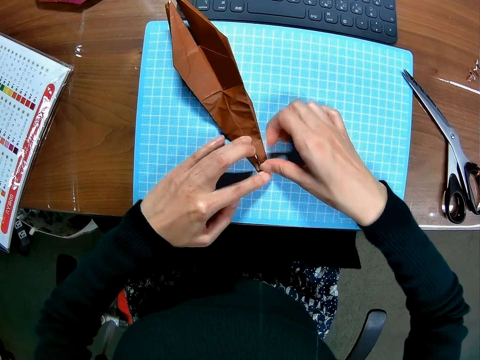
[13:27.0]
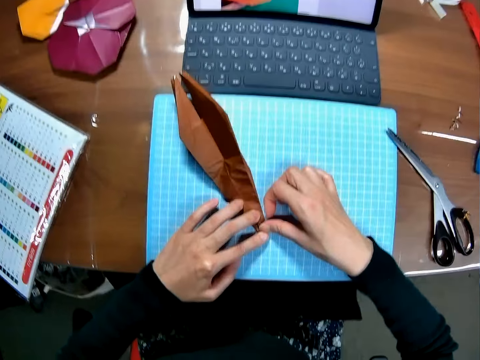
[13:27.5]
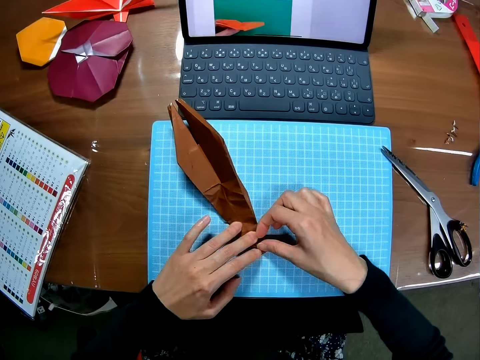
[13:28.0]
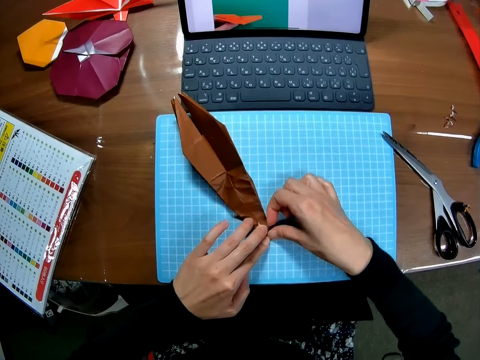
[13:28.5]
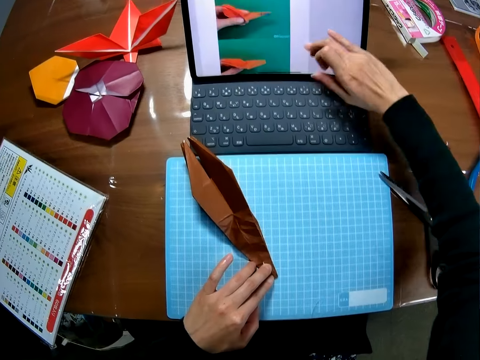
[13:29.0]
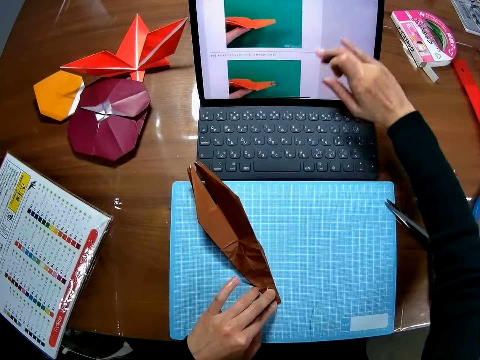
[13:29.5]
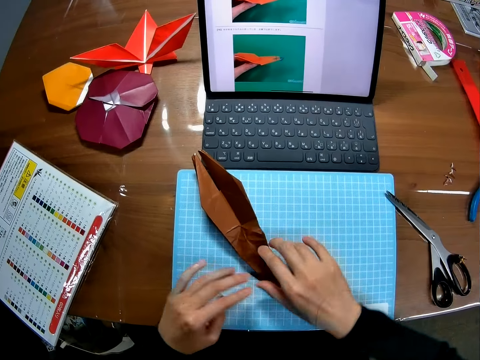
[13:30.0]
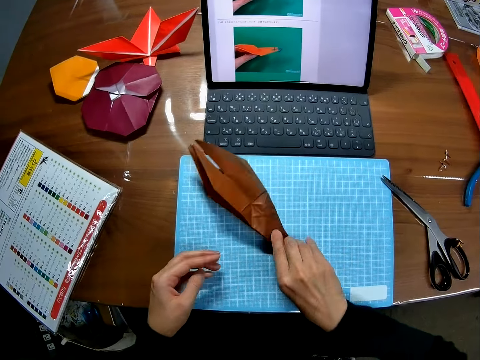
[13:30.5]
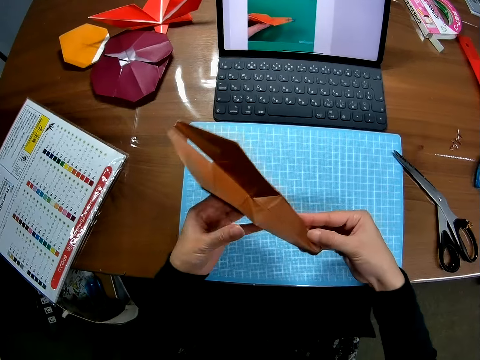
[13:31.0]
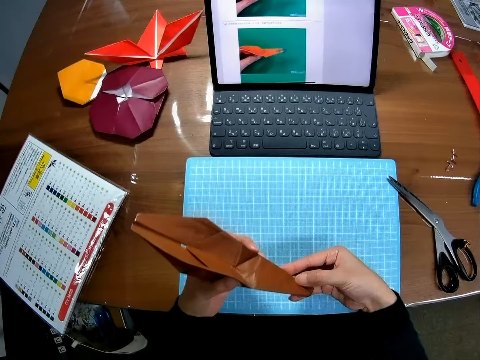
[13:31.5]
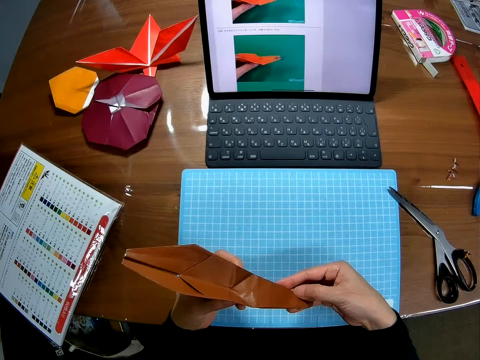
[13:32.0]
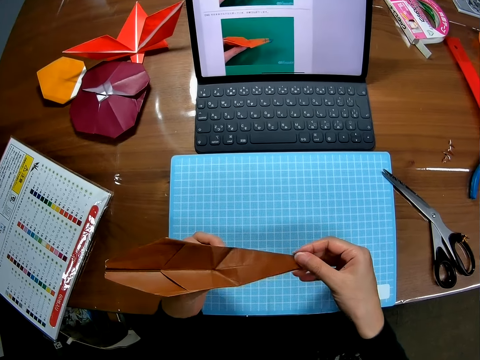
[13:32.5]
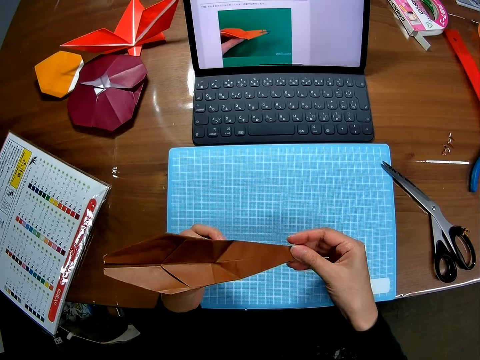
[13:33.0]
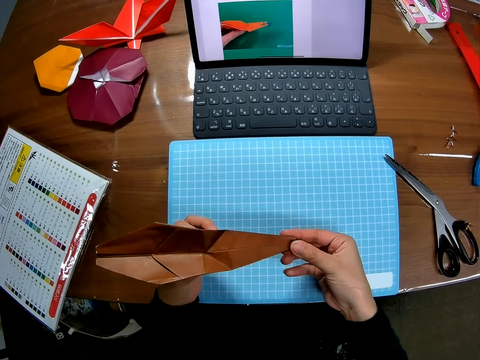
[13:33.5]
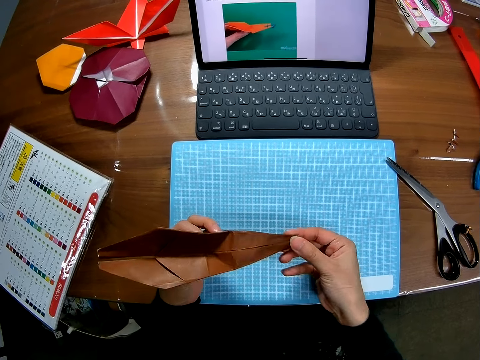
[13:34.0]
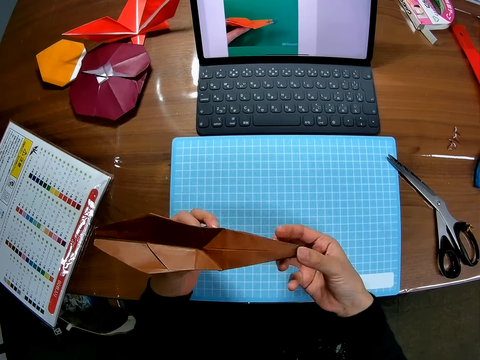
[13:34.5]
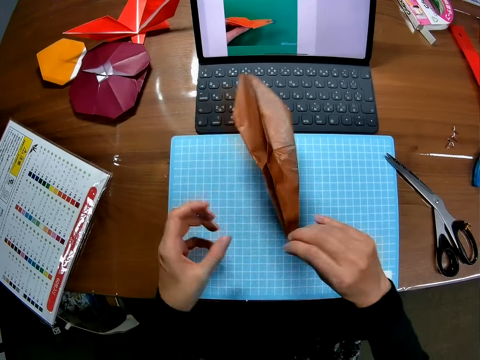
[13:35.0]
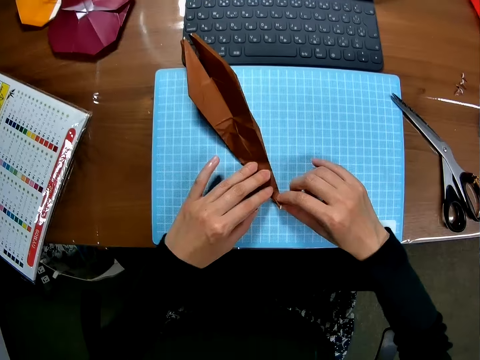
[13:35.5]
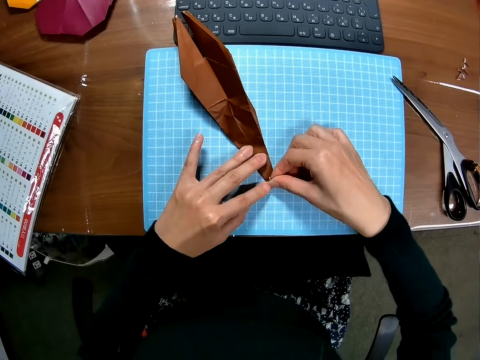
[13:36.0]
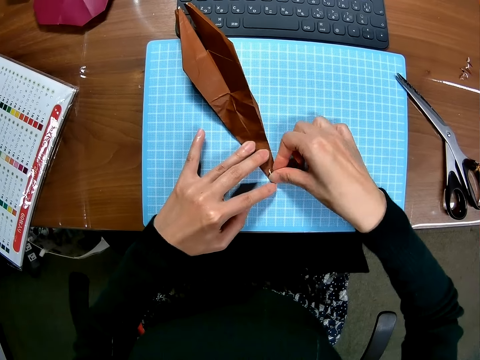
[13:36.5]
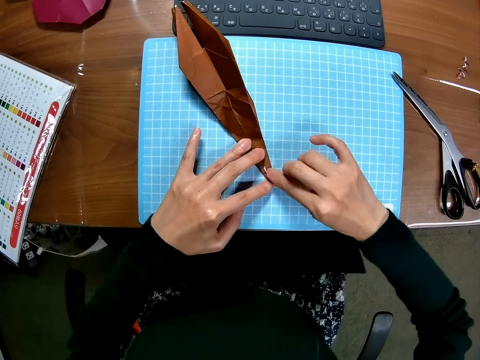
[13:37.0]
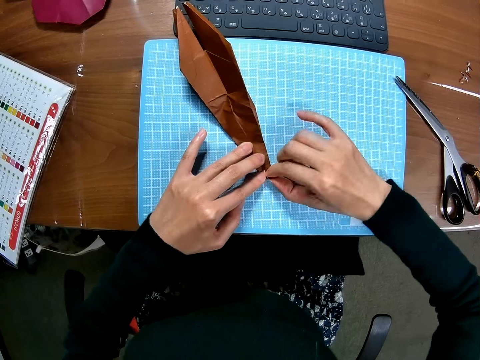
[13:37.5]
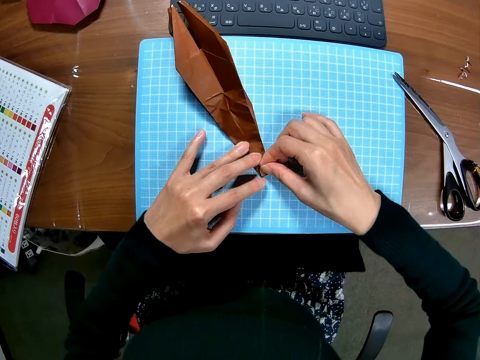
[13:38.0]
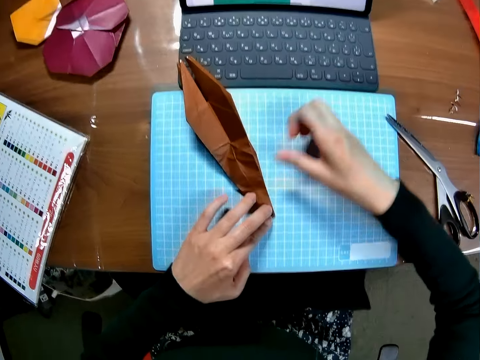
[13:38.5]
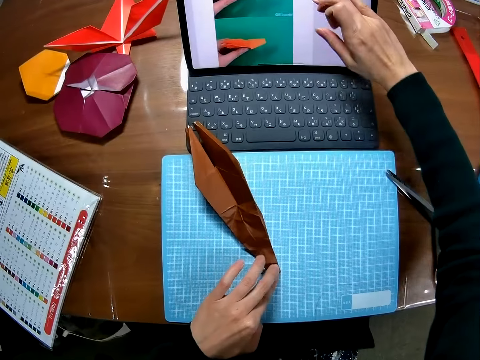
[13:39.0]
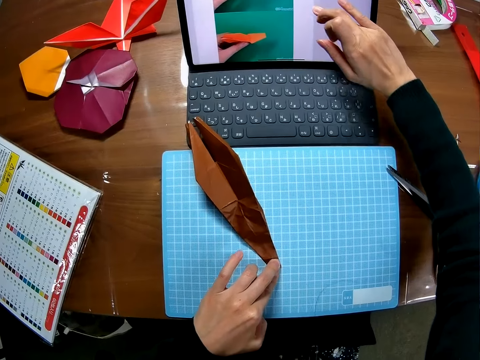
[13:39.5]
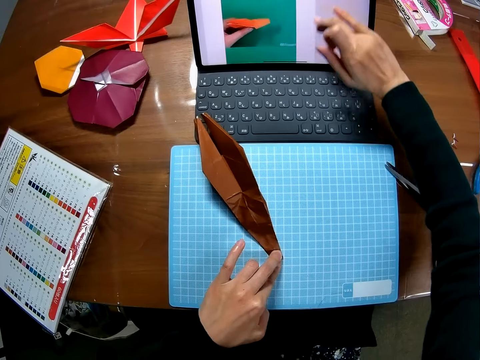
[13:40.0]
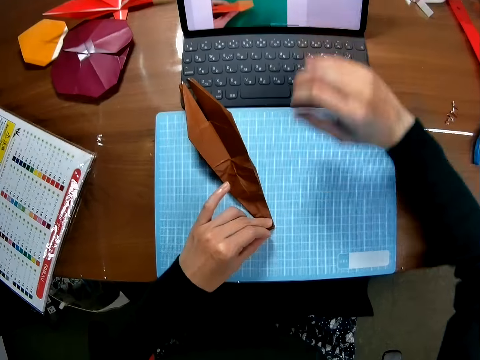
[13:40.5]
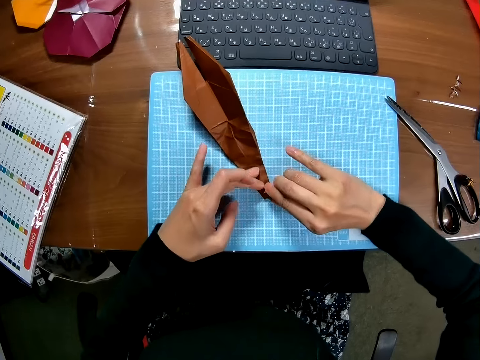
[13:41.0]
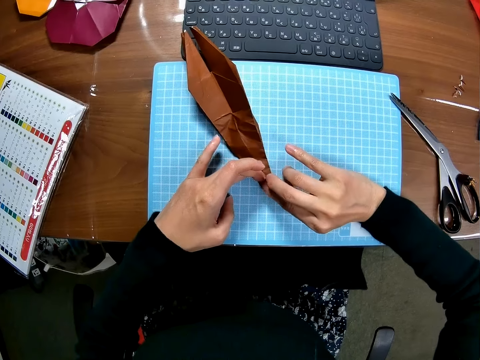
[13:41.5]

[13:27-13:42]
The camera wearer operates the laptop with her right hand on the screen. She removes her left hand from the piece of paper. She picks up the piece of paper from the cutting sheet with her right hand. She holds the decoration. She folds the piece of paper with both hands. She drops the piece of paper on the cutting sheet with her right hand. She folds the piece of paper on the cutting sheet with both hands. She operates the laptop with her right hand on the screen.

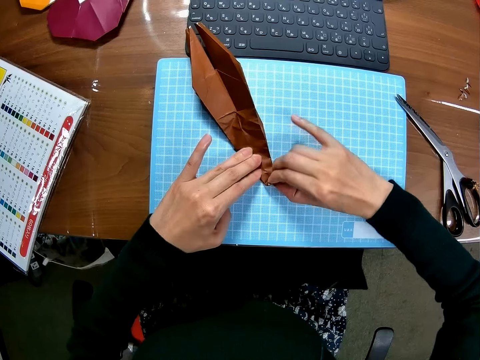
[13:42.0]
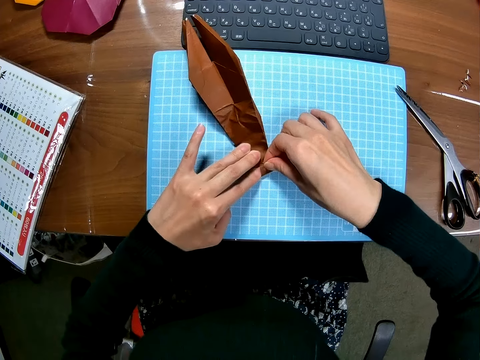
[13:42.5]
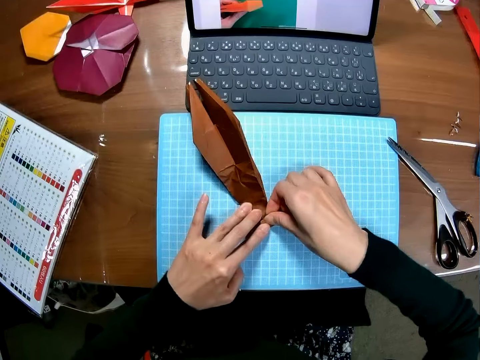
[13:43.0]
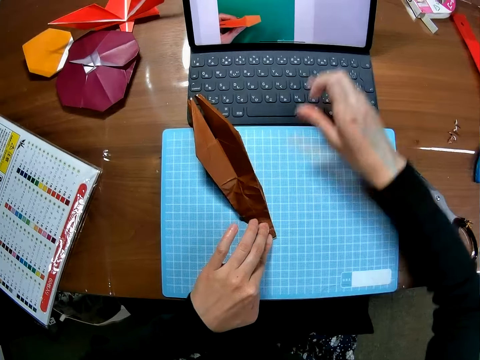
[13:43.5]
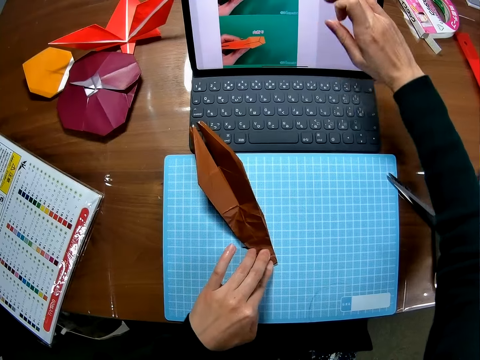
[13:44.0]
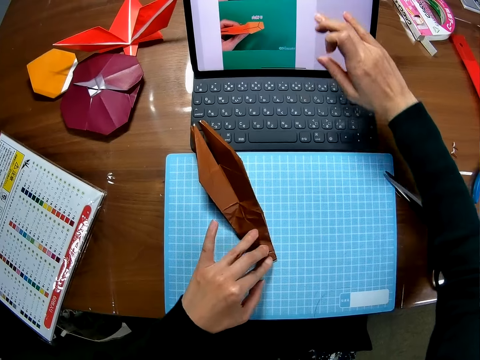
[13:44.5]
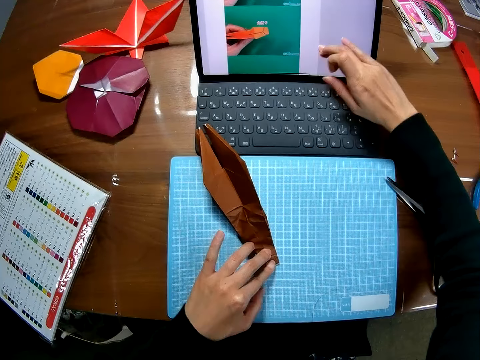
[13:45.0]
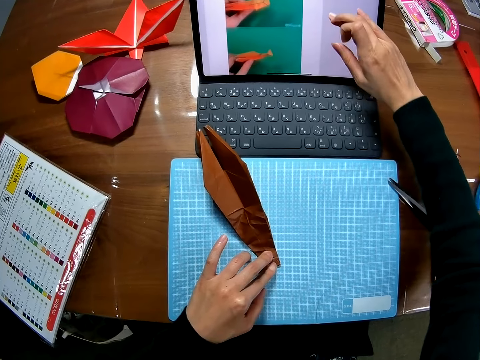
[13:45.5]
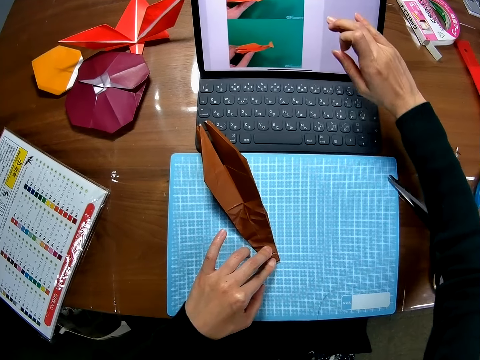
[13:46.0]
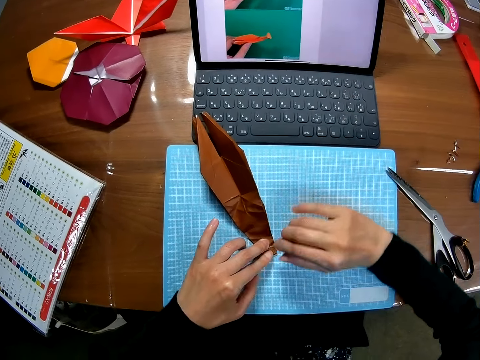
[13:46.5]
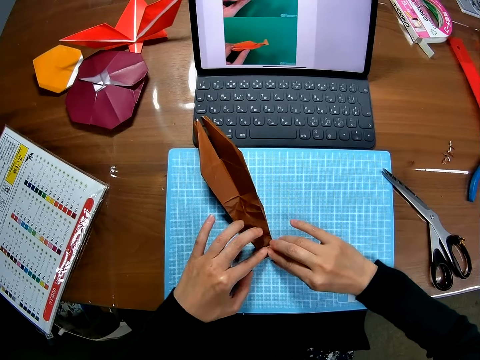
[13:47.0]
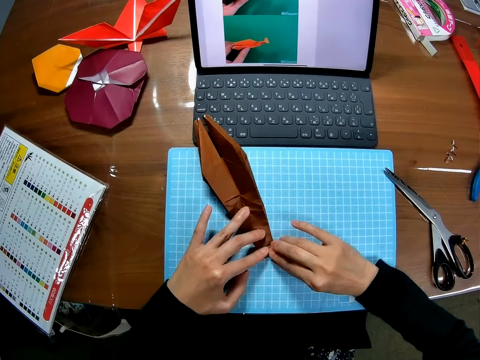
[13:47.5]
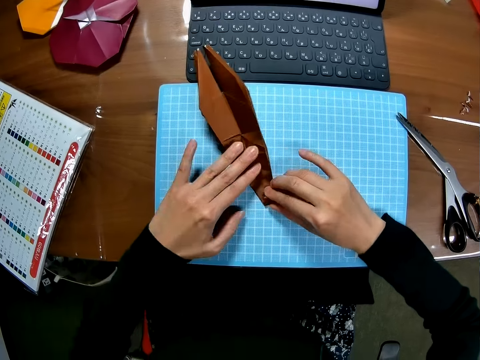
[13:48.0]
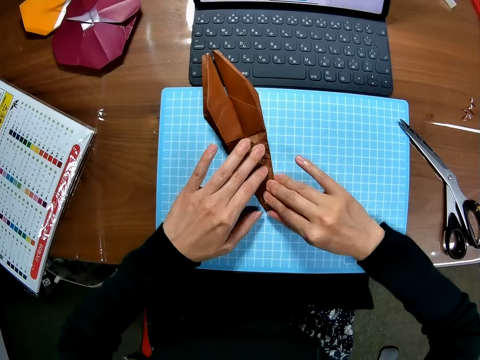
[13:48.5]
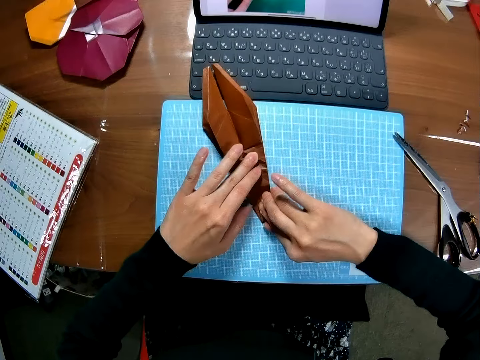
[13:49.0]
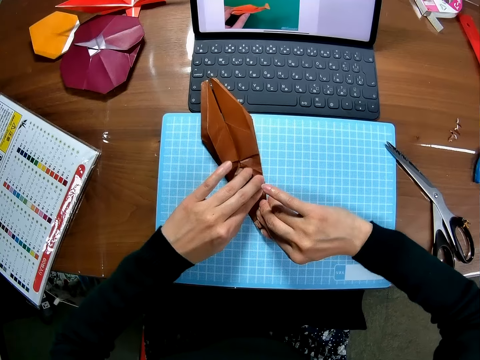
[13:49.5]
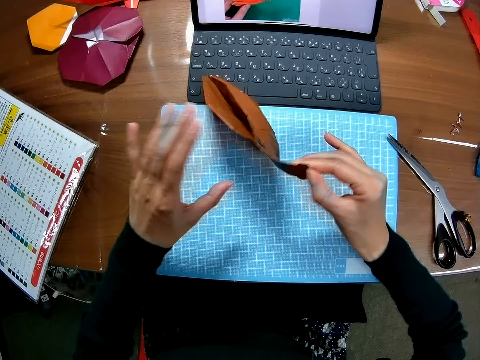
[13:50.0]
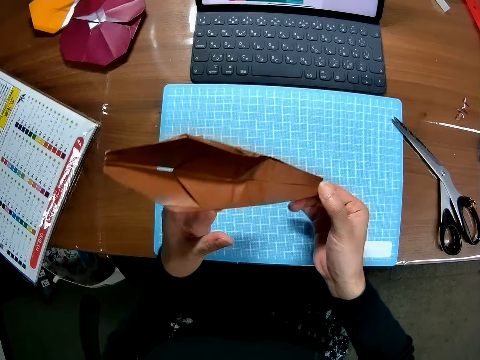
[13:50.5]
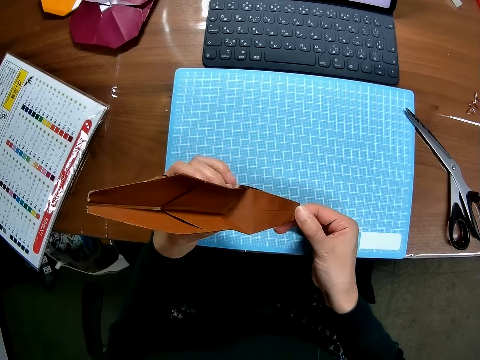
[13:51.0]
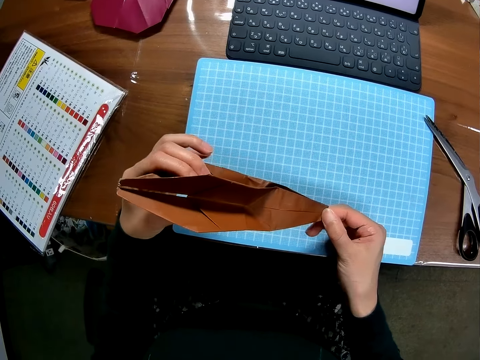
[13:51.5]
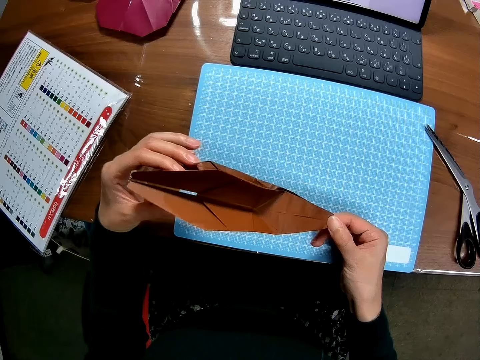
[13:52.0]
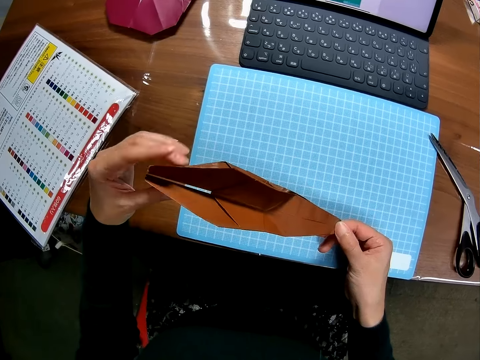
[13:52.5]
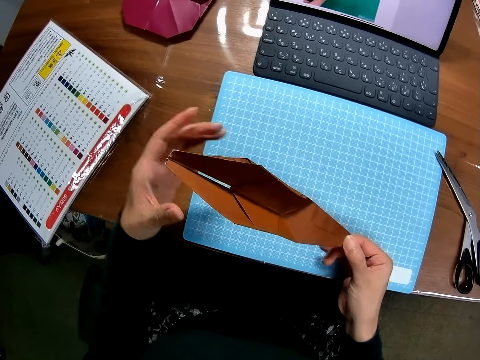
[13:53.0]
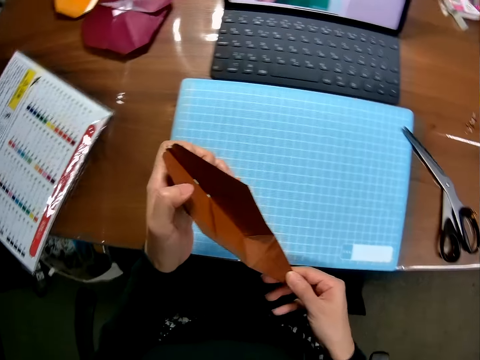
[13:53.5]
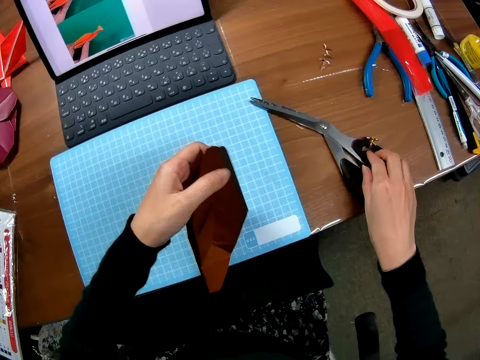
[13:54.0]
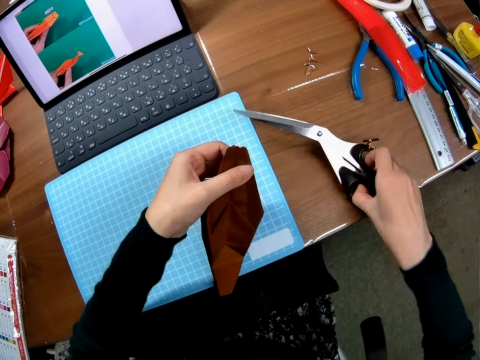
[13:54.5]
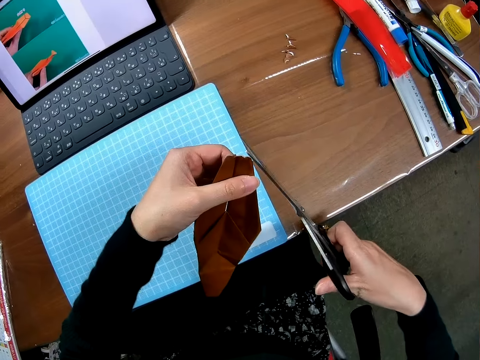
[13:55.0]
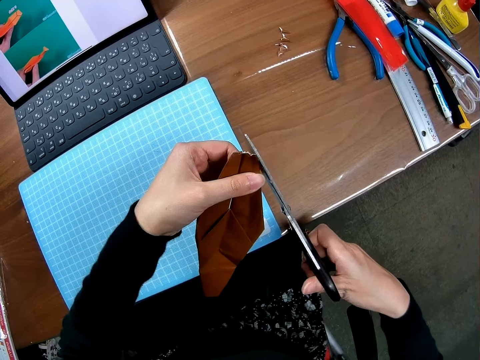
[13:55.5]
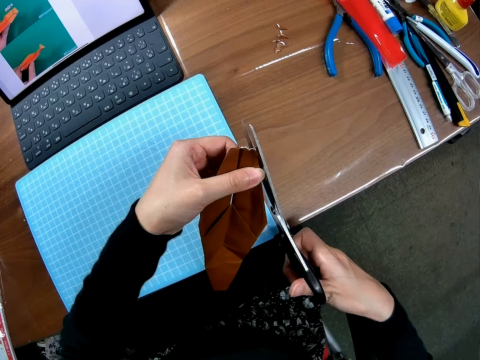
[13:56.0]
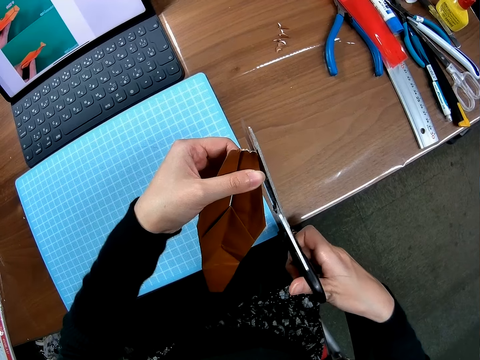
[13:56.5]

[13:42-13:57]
The camera wearer folds the decoration. She touches the laptop screen. She folds the edge of the piece of paper or craft model on the cutting sheet with both hands. She raises the piece of paper from the cutting sheet with her right hand. She folds the piece of paper with both hands. She touches the craft model. She picks up a scissors from the table with her right hand. She cuts the edge of the piece of paper with the scissors.
